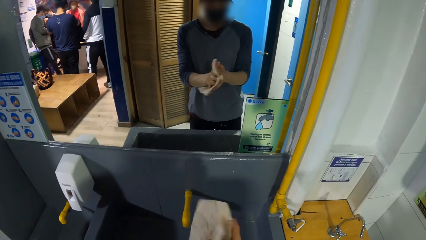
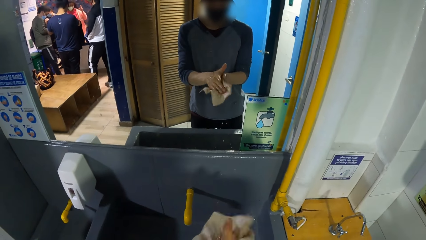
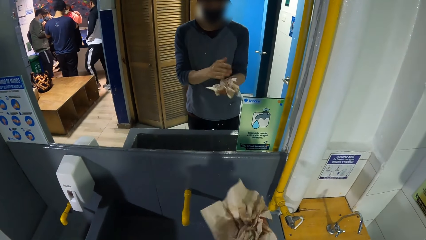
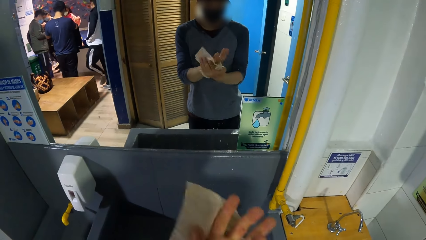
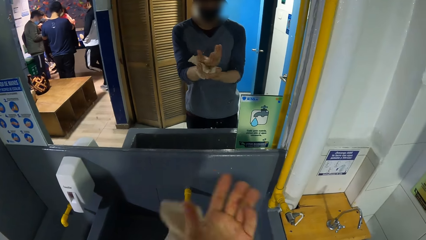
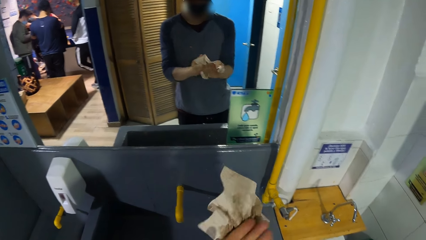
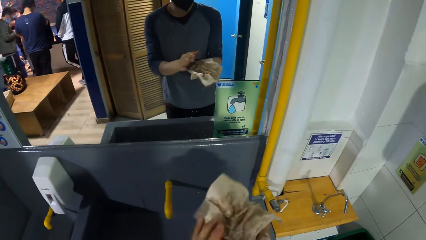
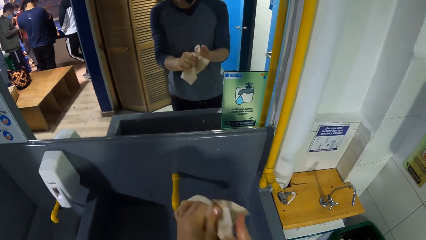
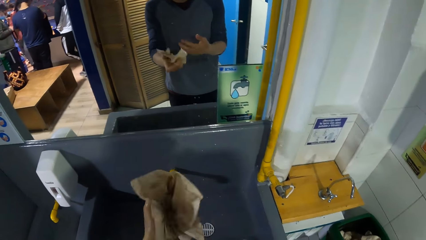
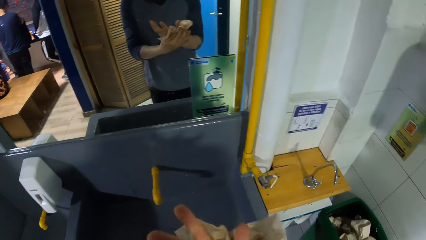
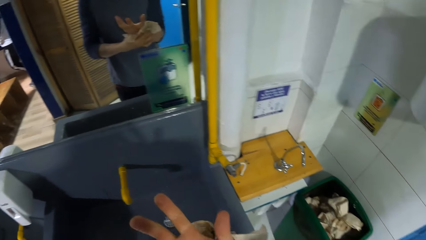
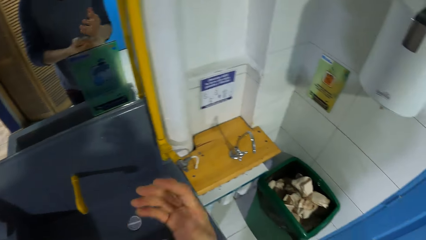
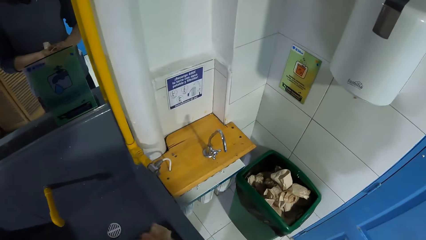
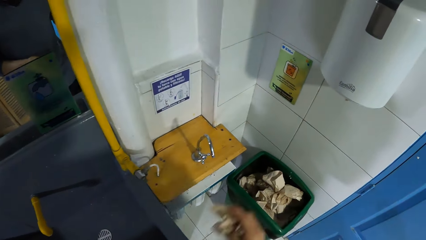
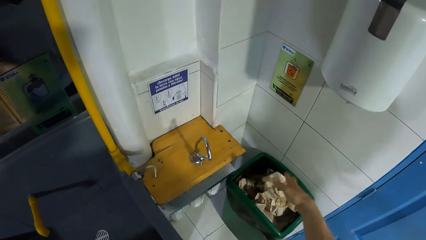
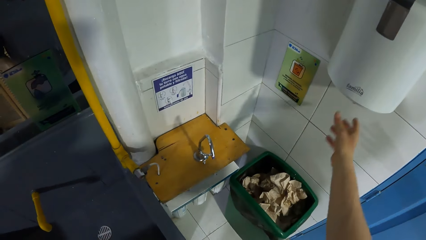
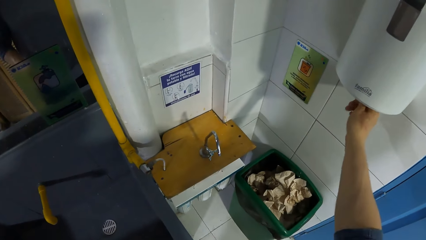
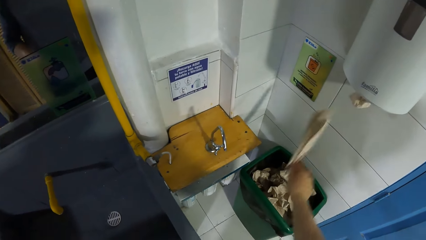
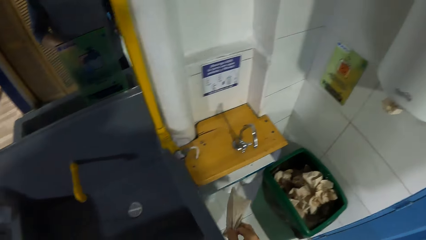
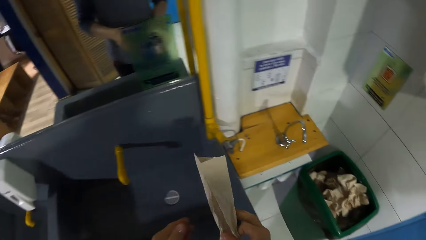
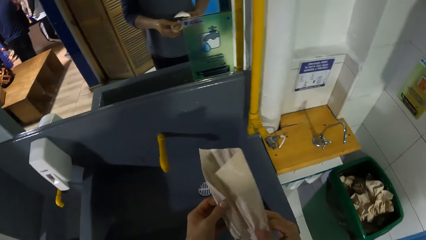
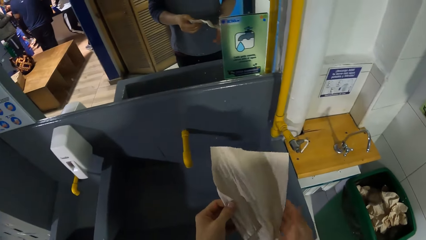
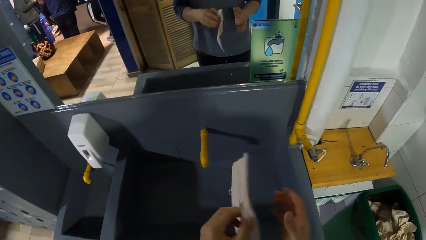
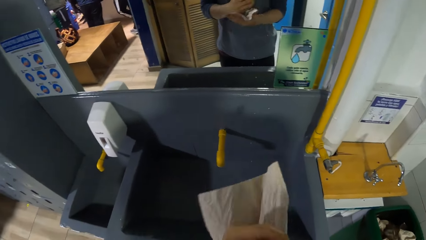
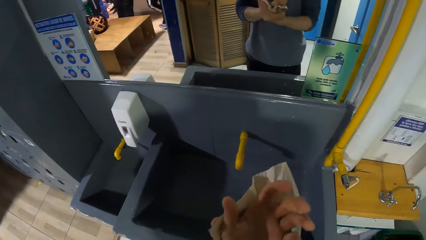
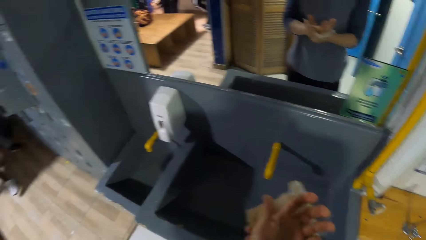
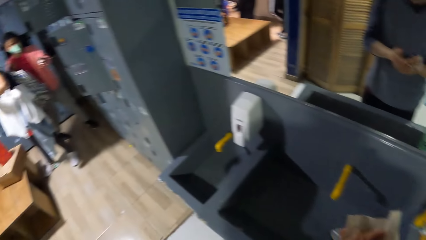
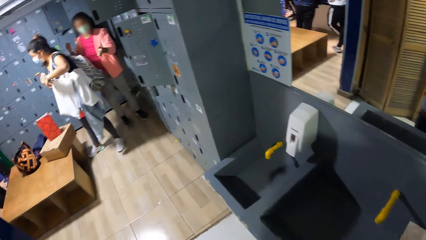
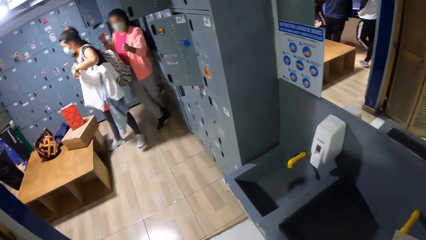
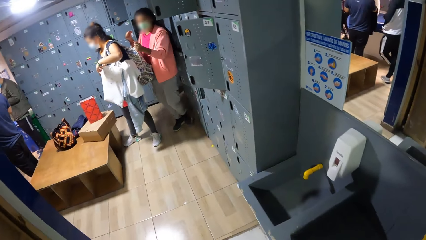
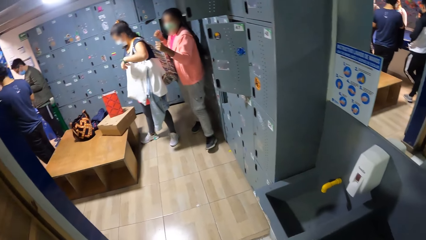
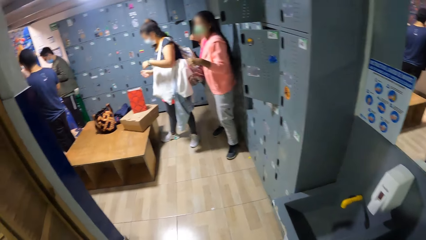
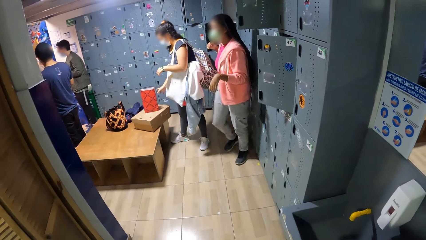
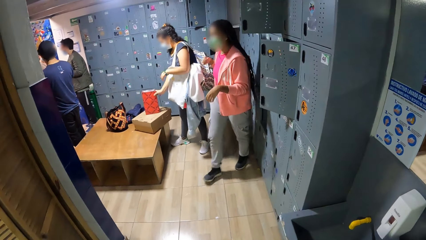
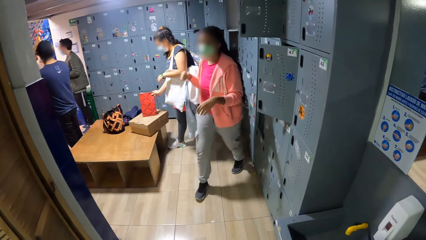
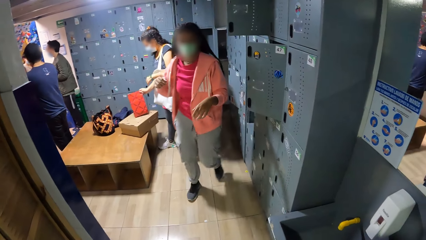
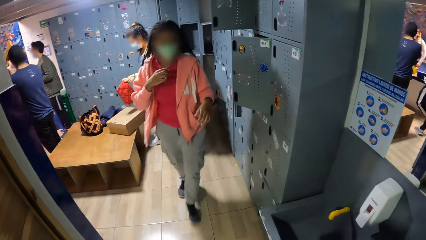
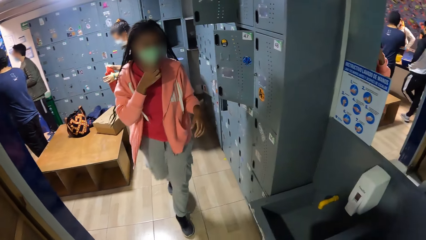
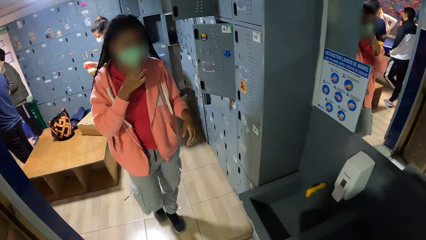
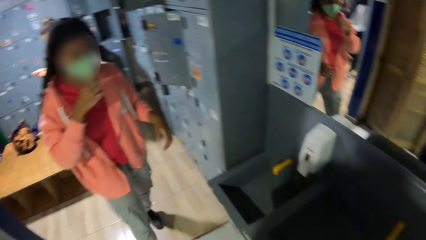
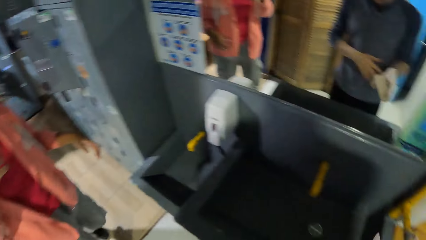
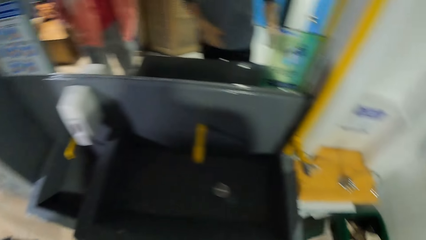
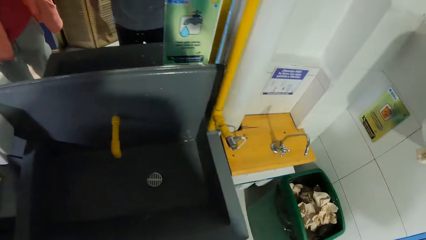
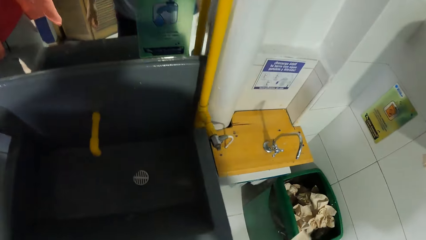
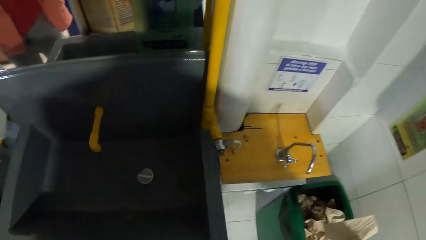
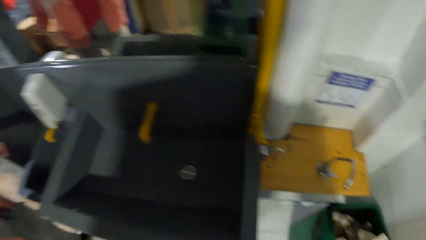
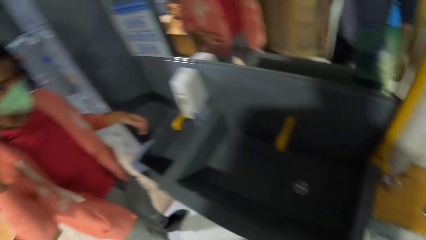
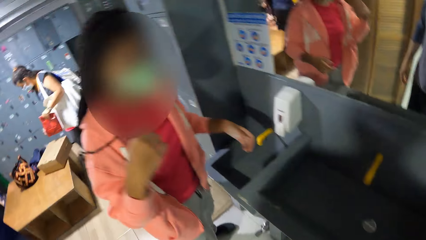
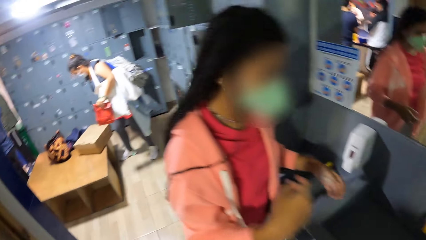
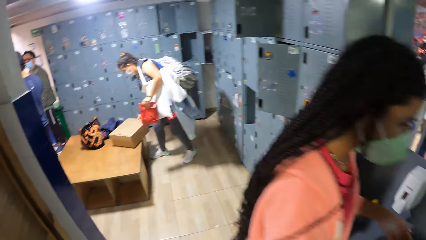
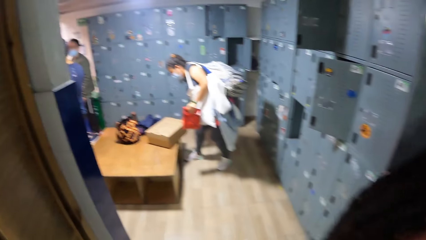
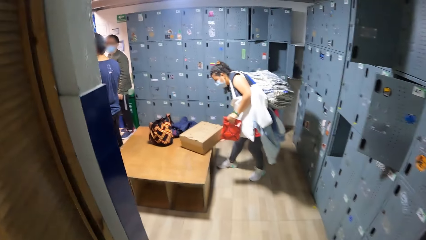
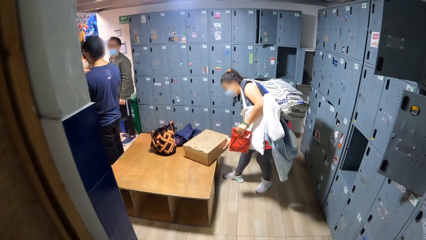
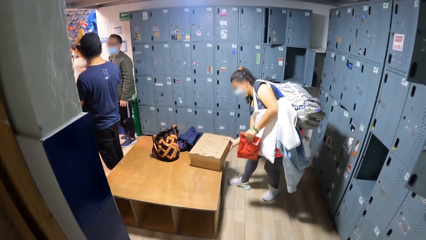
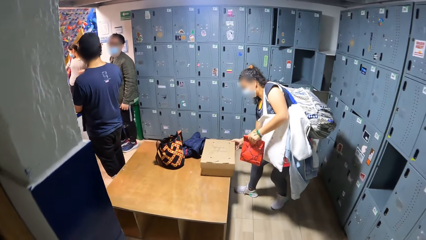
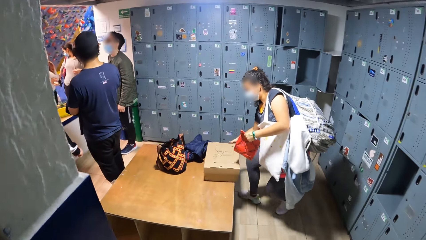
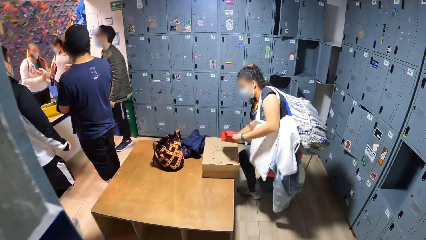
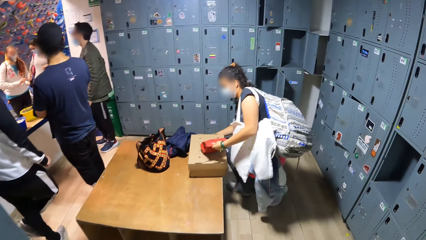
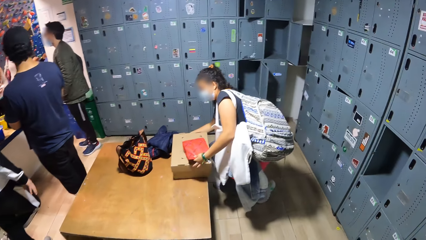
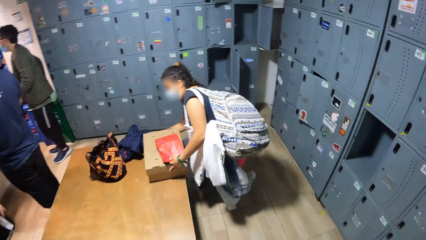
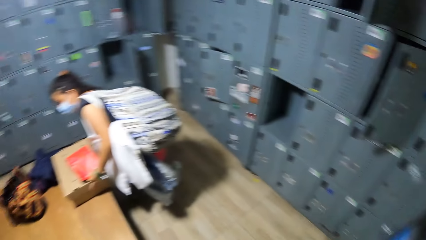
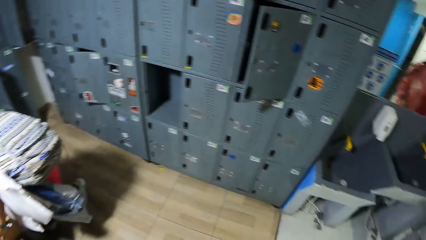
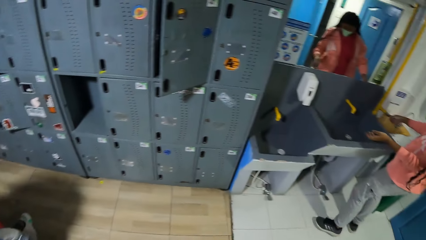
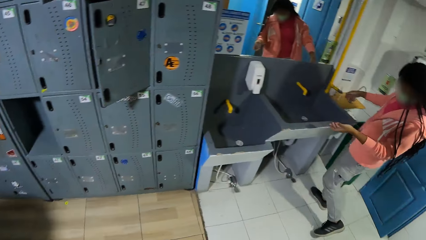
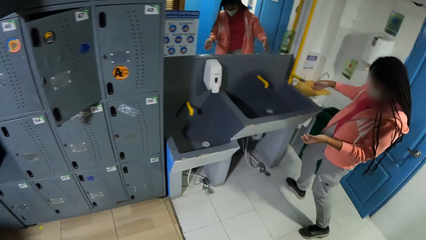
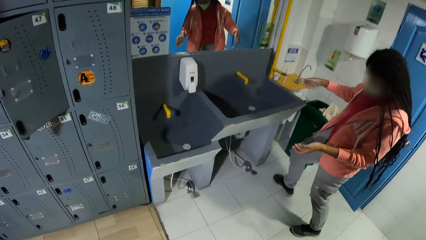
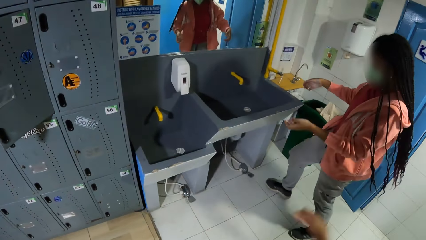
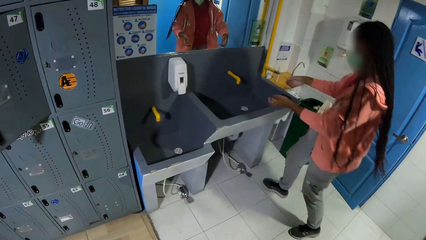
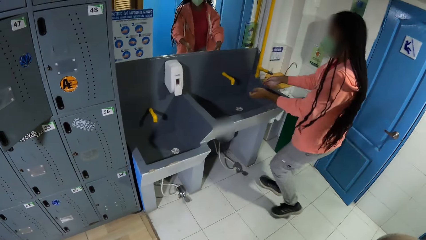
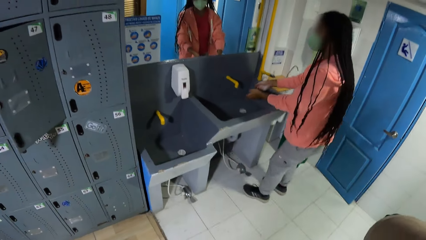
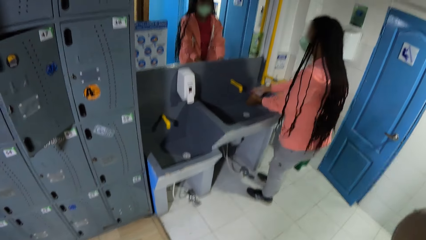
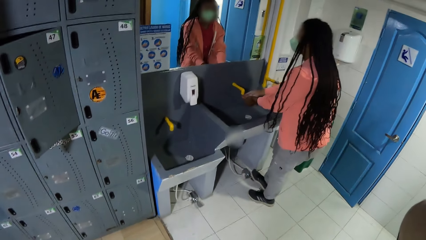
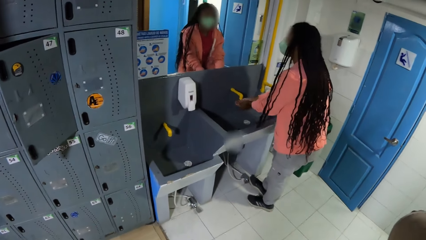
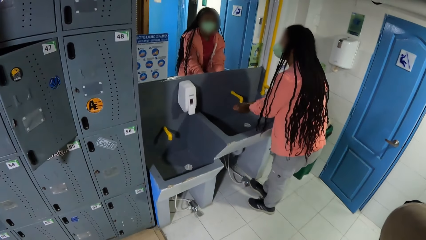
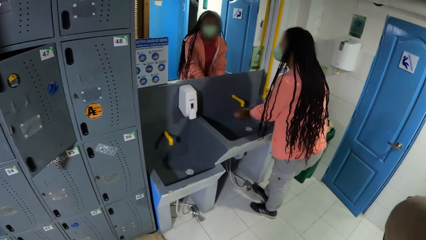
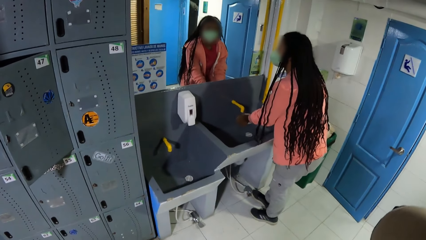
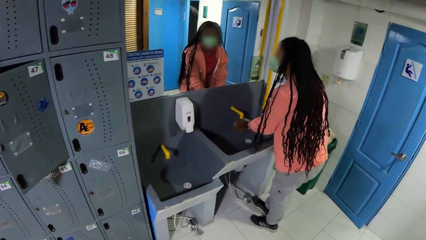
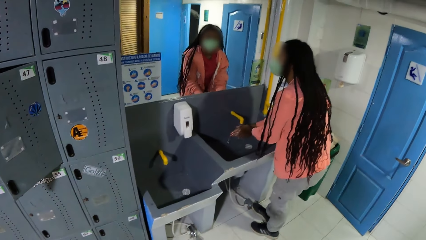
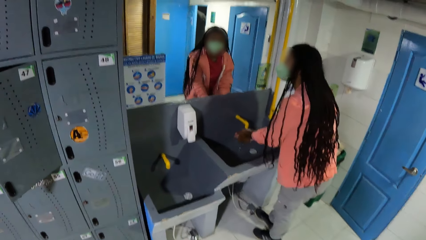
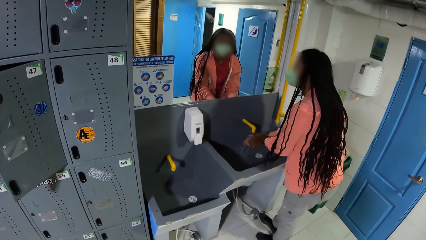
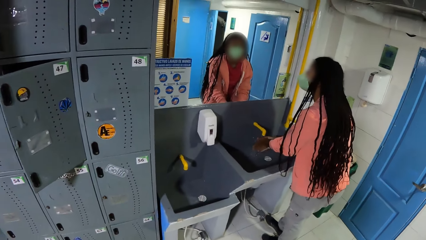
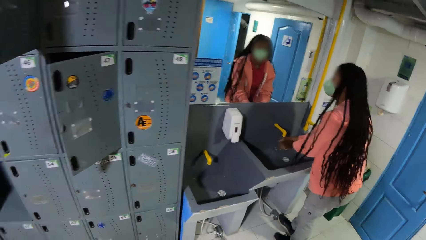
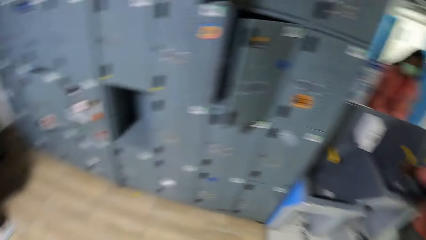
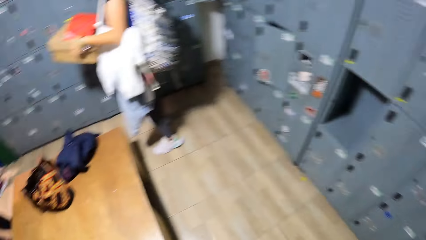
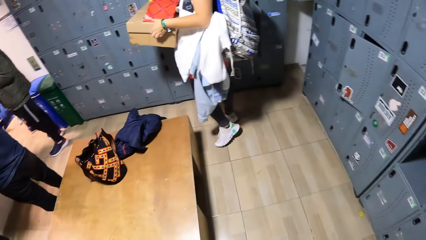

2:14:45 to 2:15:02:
The camera wearer throws the tissue in a trash bin with his right hand. He picks up a tissue or wipe from the tissue dispenser with his right hand. He wipes both hands with the tissue. He passes the wipe to the left hand. A woman touches the white plastic bag with both hands. The camera wearer turns round. Another woman walks in the room. A person picks up a bag. The camera wearer throws the tissue in the trash bin with his right hand. The first woman moves the box on the bench with her right hand. The first woman places the red package on top of the box with her left hand. The person picks up a box. The other woman puts both hands under the tap in the sink. The other woman washes her hands.
